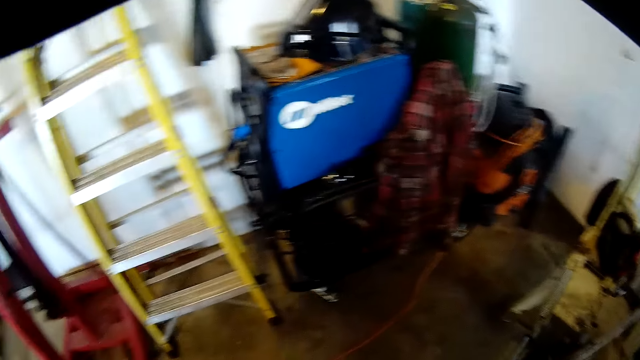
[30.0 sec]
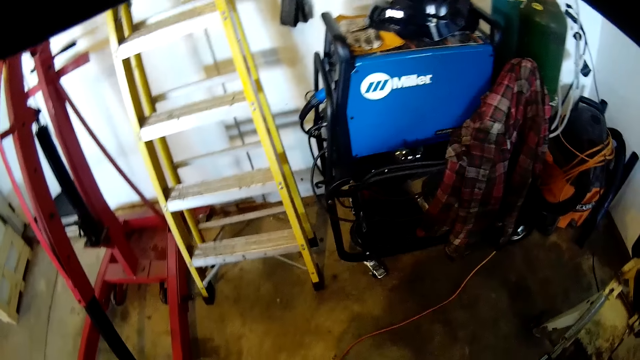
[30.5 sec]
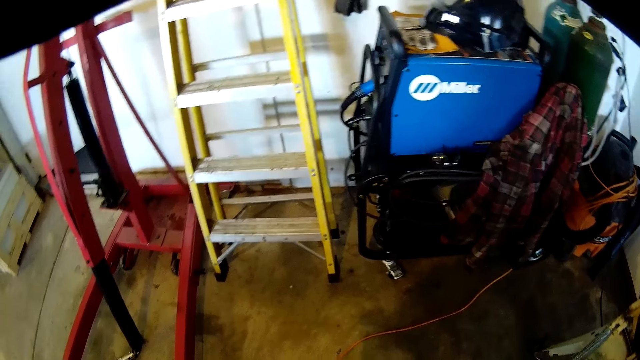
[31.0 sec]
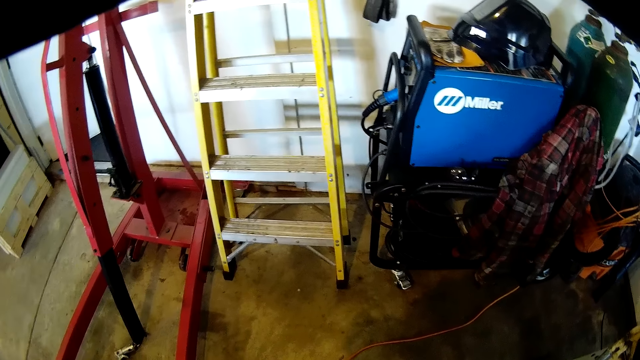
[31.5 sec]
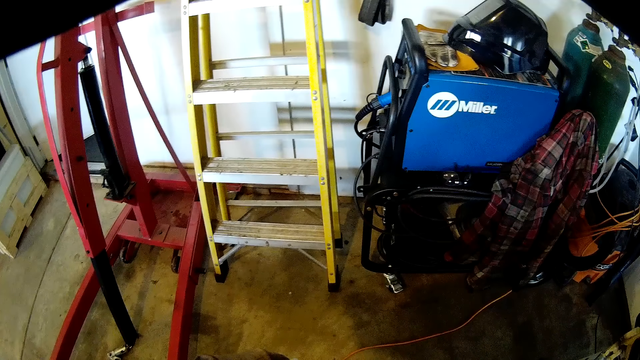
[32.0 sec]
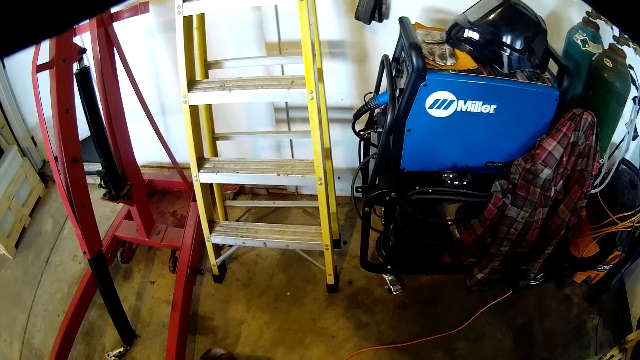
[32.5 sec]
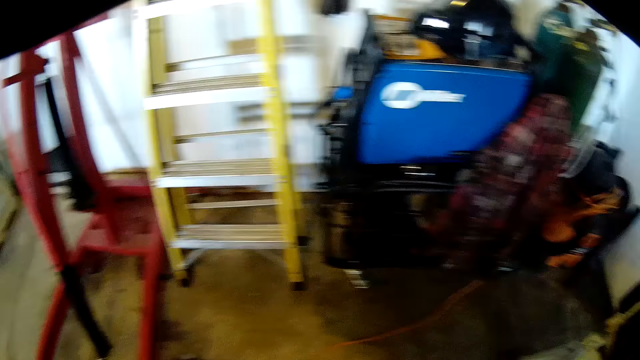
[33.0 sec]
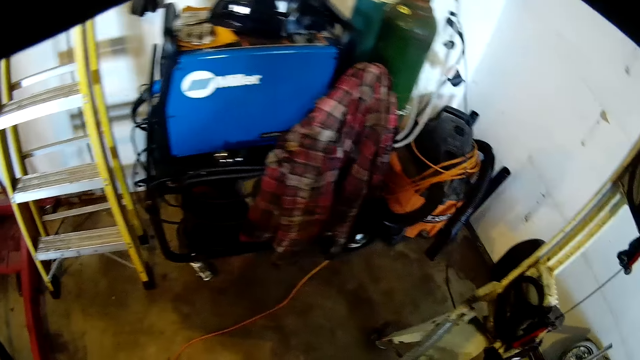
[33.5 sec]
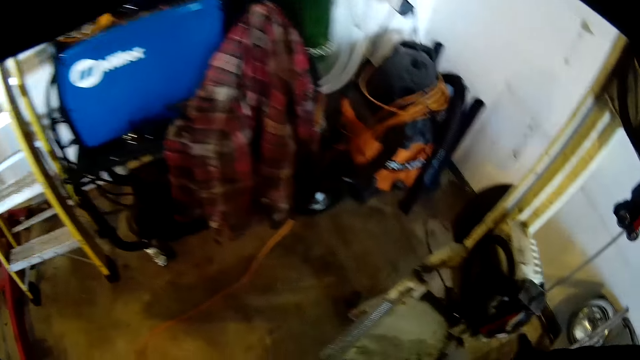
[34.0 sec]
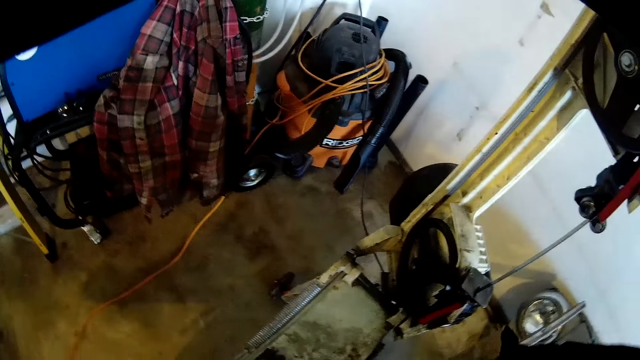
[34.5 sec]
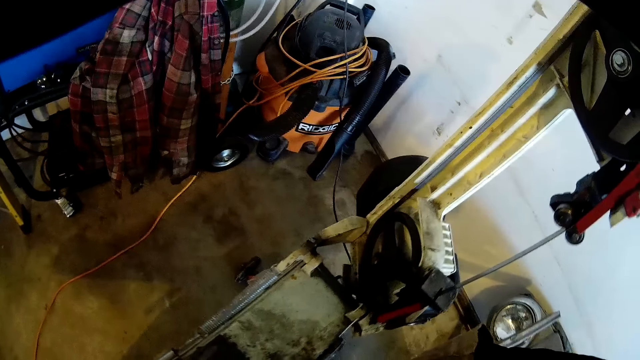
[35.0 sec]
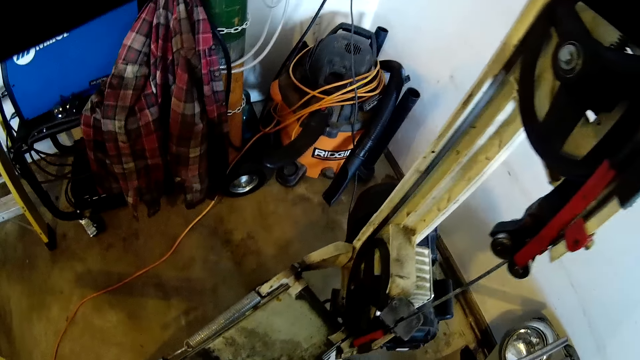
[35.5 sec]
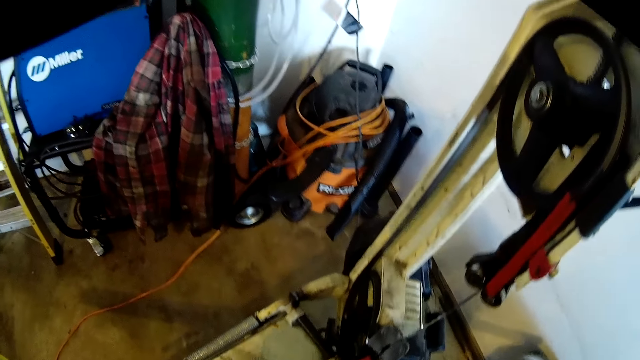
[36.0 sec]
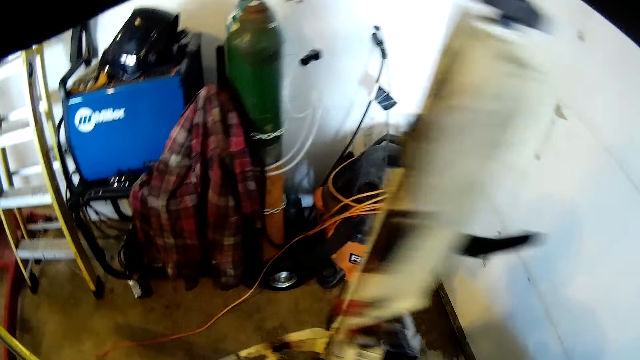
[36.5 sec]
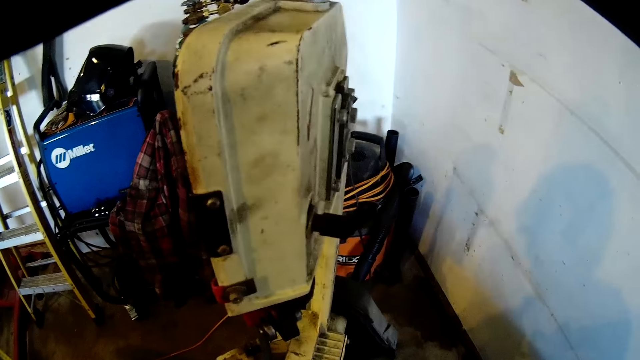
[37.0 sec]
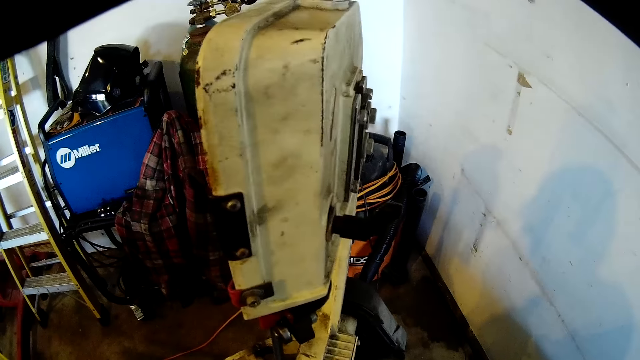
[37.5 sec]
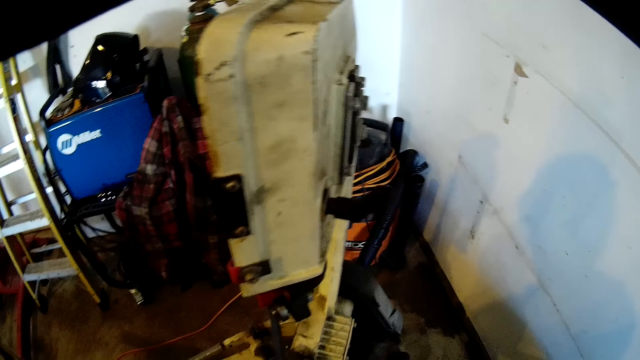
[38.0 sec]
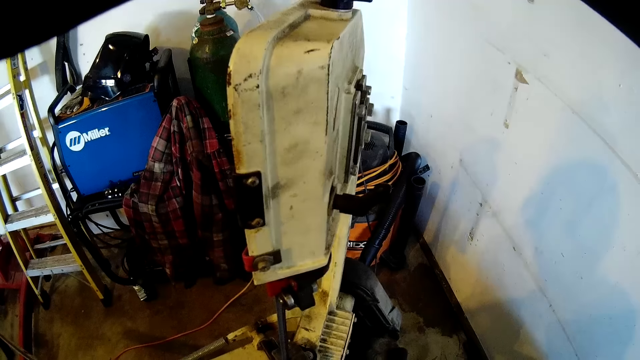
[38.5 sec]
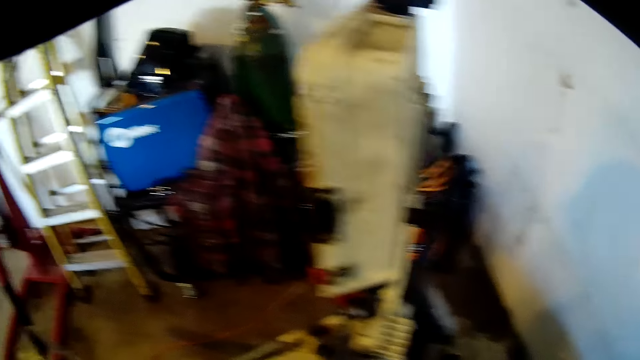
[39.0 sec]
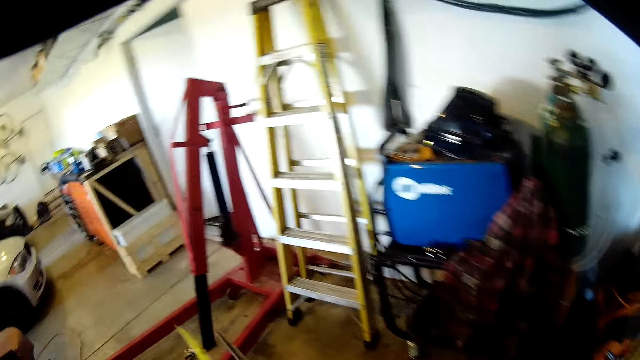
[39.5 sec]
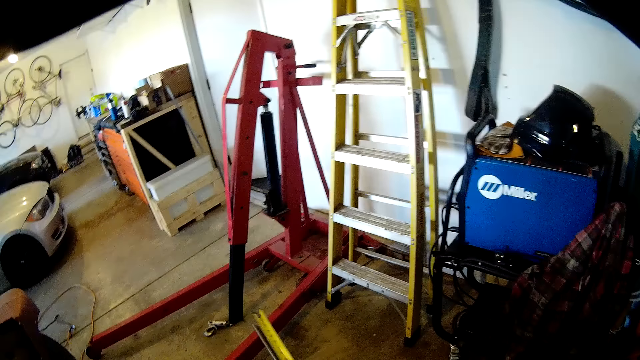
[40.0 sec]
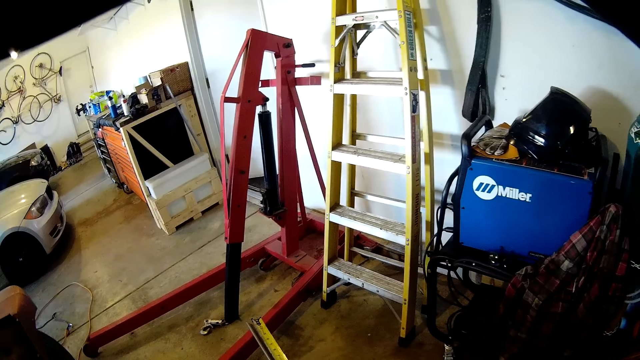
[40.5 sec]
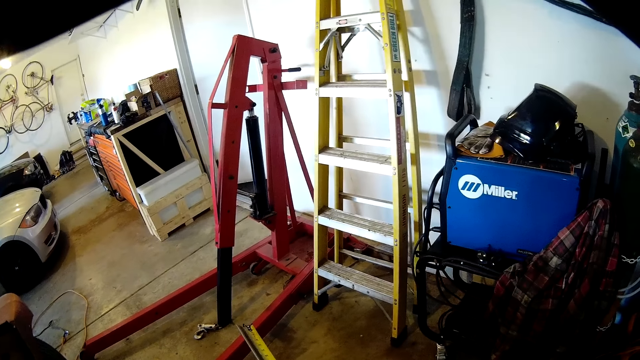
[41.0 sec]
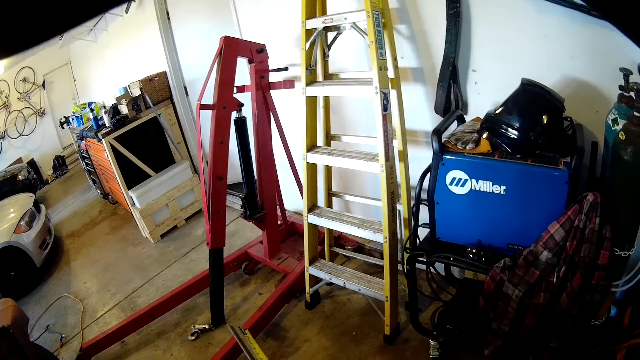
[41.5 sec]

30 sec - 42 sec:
The camera wearer walks towards the ladder. They stare at the machine.

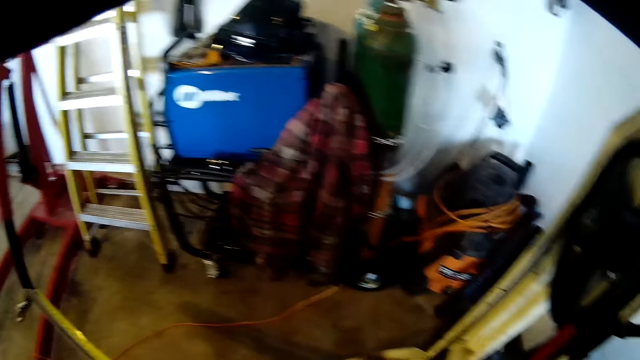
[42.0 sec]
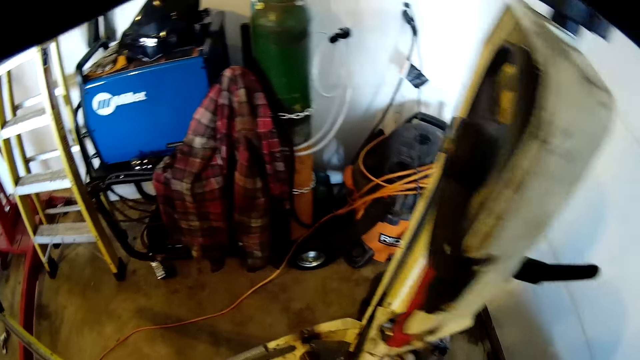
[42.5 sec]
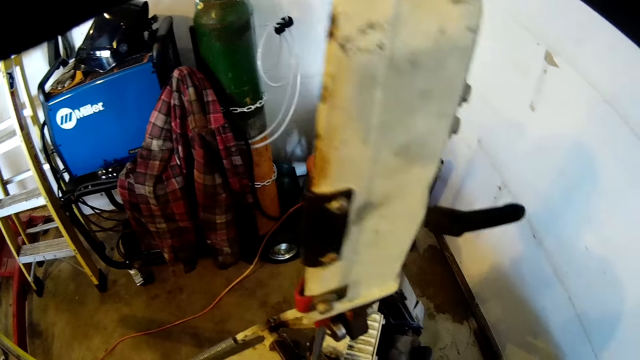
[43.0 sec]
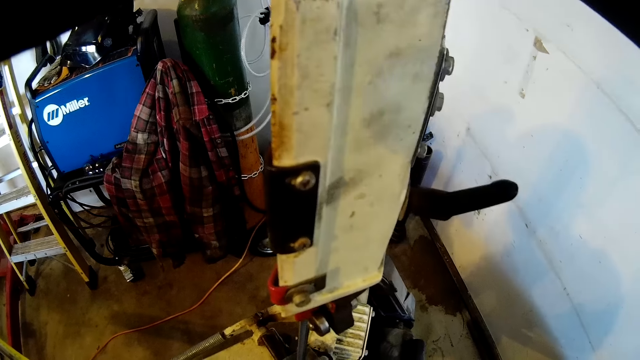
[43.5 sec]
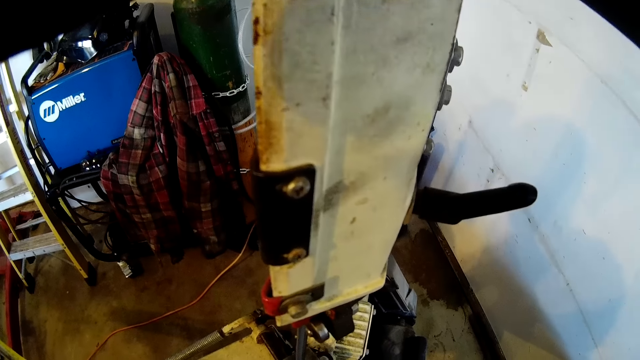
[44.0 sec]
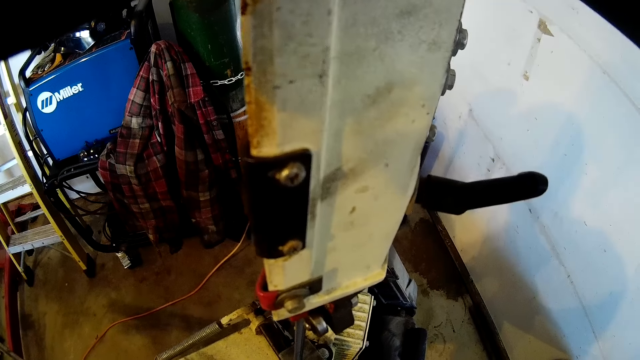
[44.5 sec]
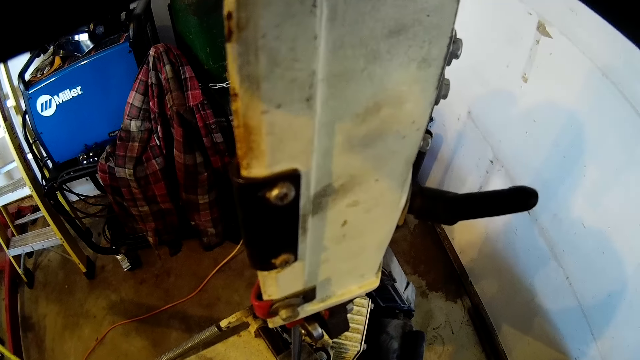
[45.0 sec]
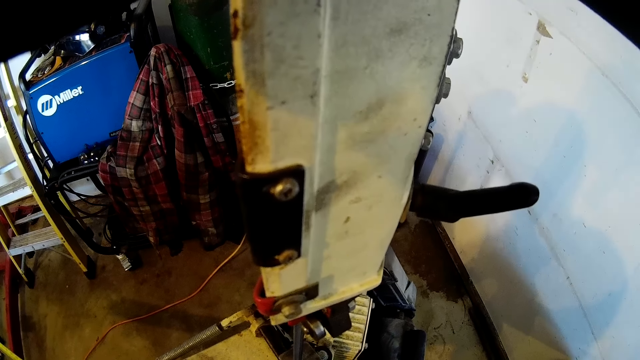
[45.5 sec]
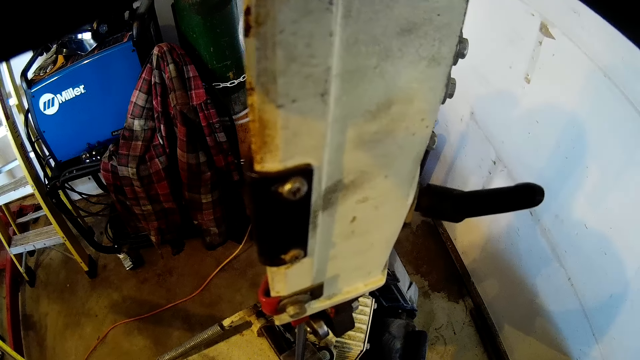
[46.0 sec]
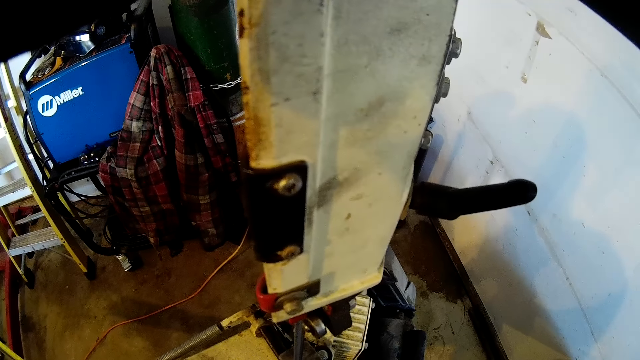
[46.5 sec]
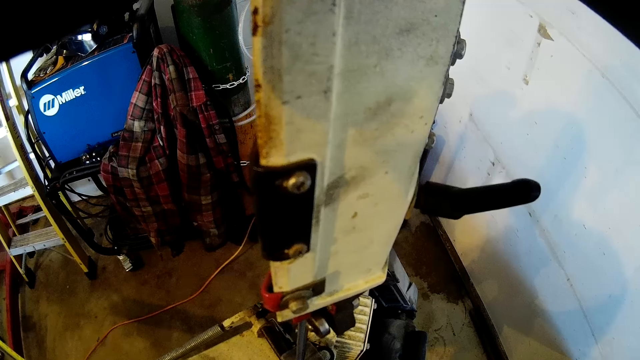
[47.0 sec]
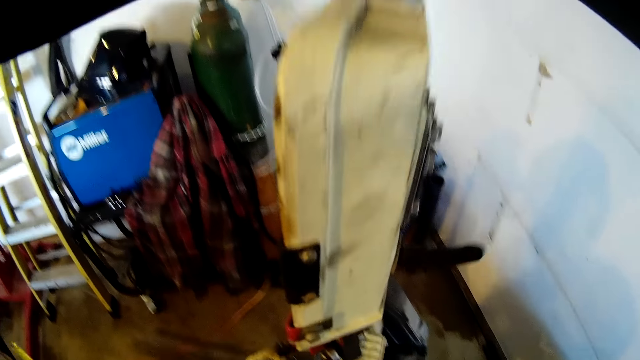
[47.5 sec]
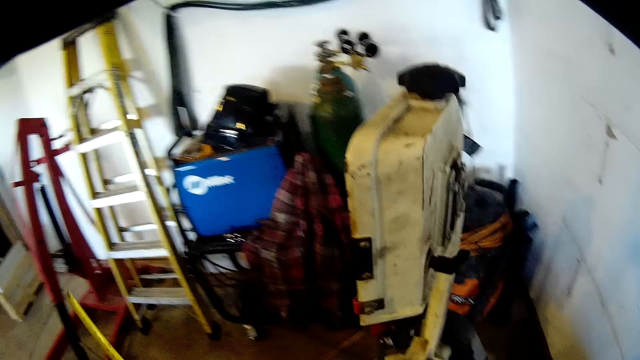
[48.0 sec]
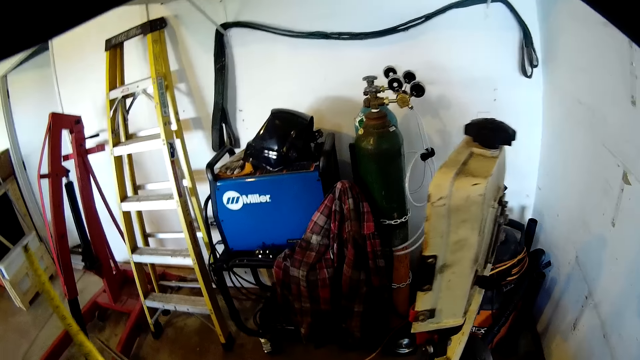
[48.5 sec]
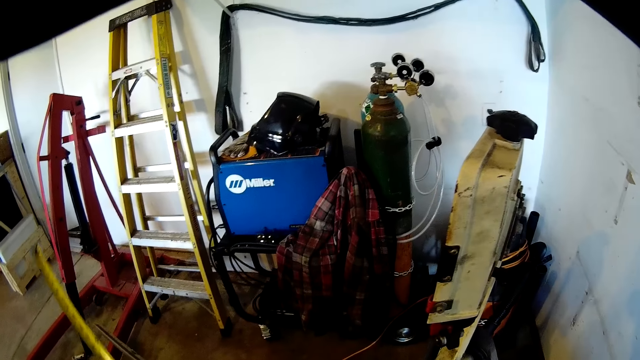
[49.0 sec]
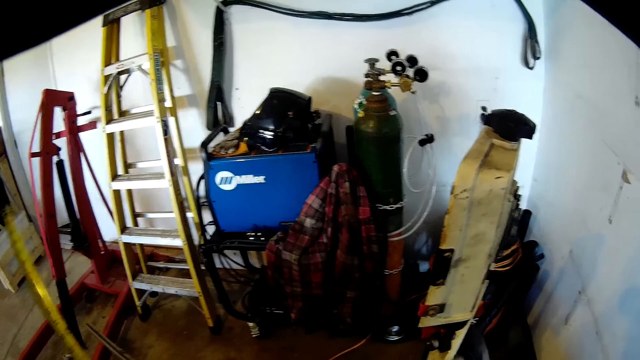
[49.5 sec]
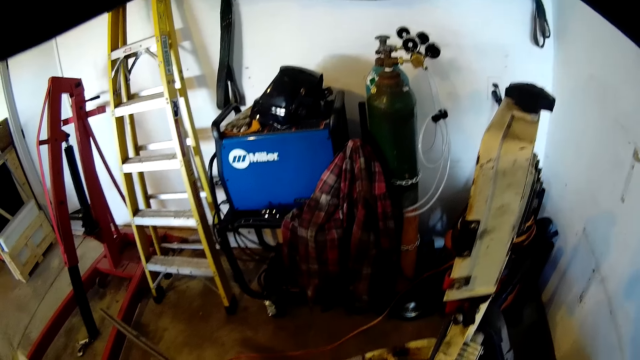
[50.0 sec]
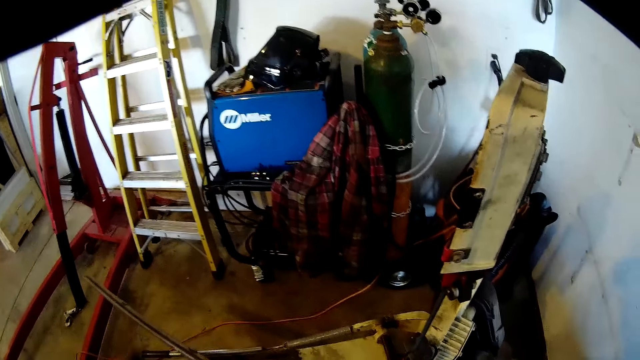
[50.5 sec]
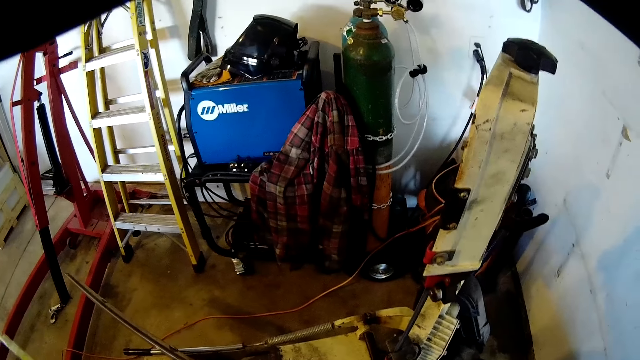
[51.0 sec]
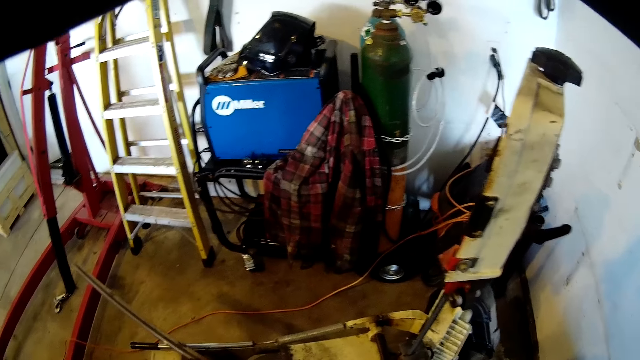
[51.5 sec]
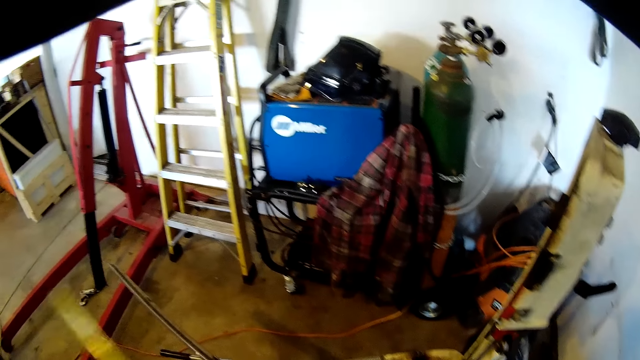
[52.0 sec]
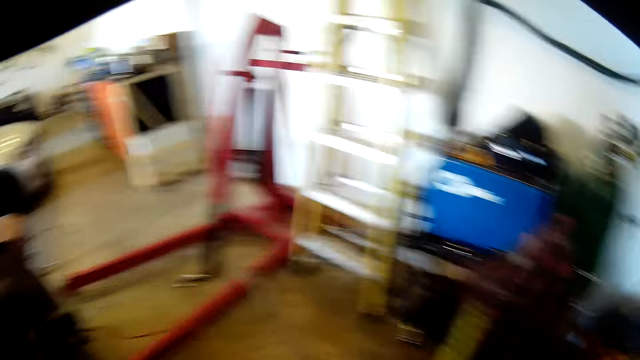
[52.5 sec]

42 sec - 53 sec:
The camera wearer measures the metal with his right hand. He arranges something on the machine. He holds the tape measure.
